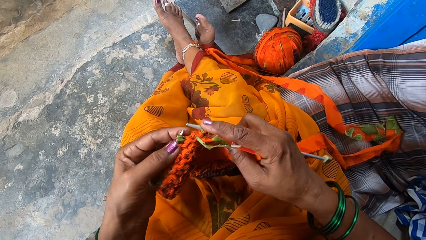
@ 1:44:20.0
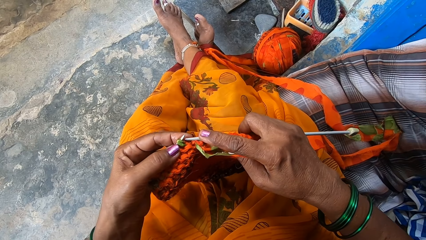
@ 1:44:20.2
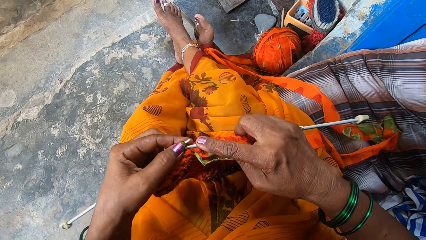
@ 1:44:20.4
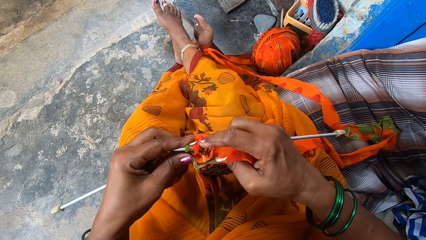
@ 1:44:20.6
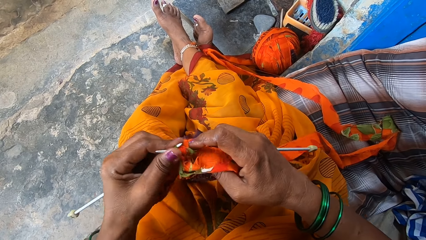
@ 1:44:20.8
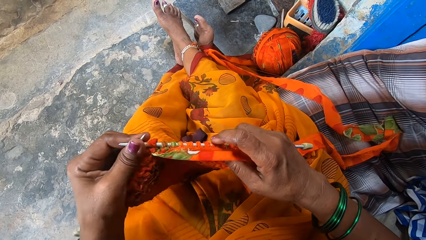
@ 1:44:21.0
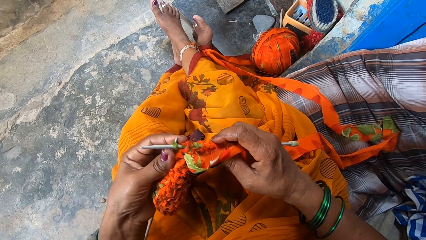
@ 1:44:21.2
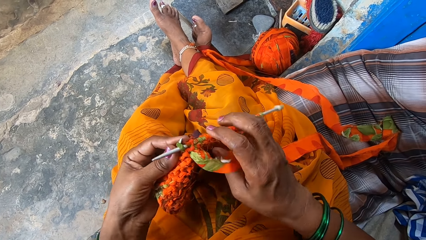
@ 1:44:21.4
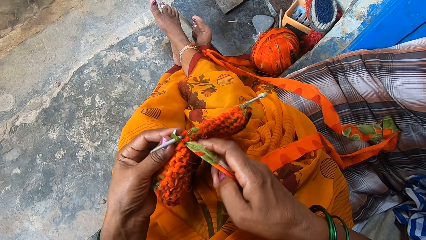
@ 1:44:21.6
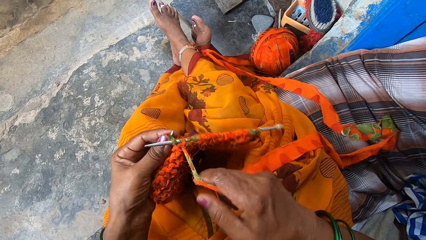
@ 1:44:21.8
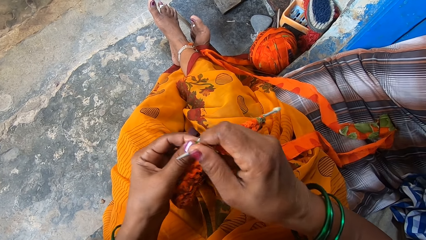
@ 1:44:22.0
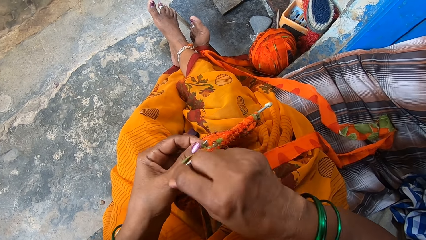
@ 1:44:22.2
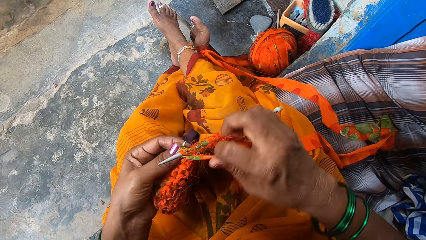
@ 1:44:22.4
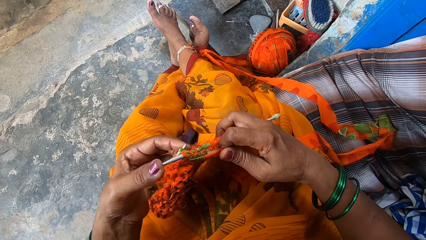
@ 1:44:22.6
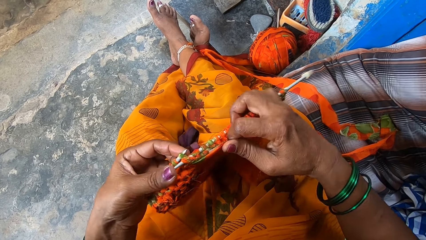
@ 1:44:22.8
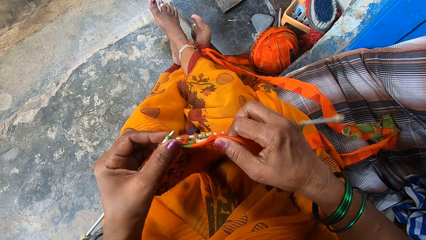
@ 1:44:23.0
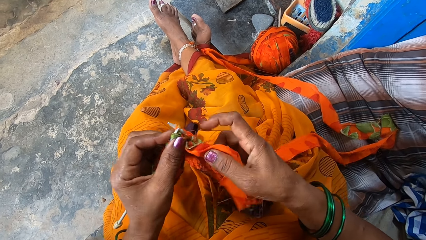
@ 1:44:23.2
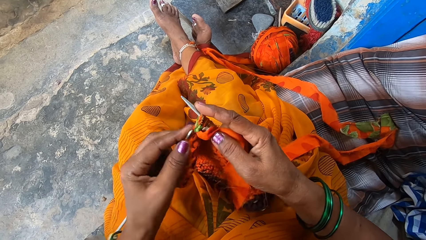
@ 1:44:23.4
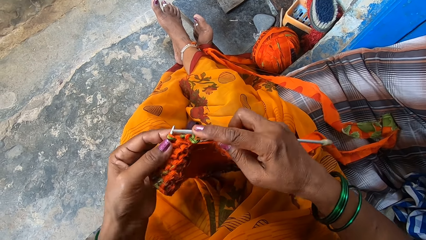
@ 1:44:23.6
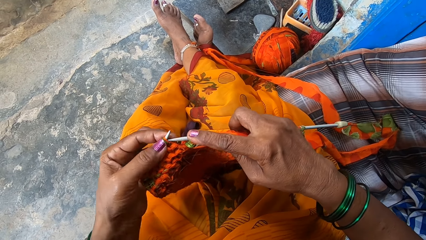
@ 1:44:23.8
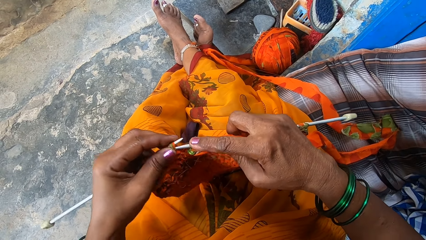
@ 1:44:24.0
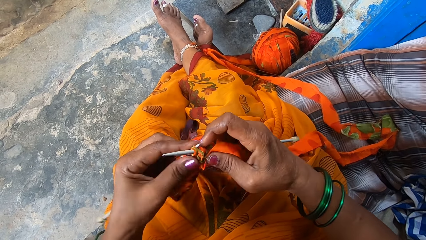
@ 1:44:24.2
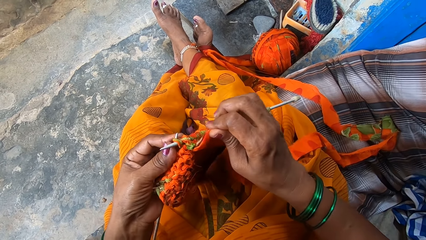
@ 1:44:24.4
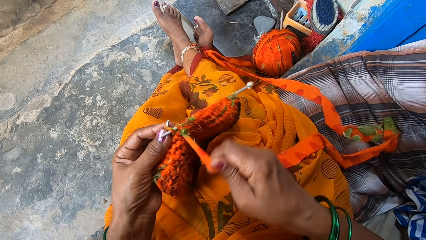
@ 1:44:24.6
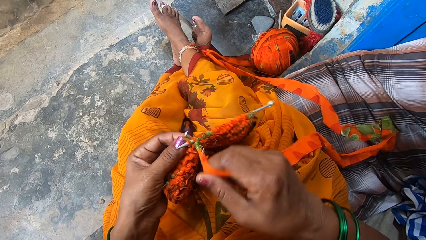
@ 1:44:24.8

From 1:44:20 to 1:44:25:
The camera wearer knits the fabrics with the knitting needles.

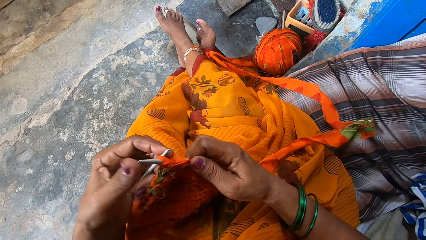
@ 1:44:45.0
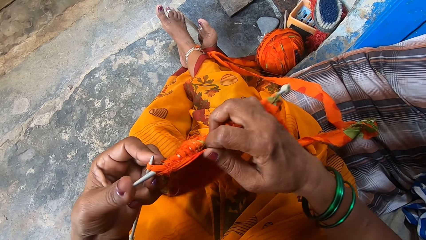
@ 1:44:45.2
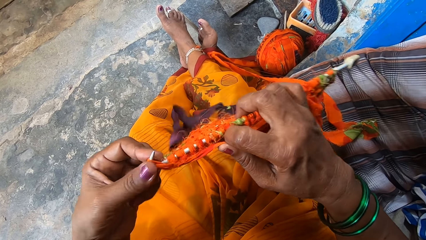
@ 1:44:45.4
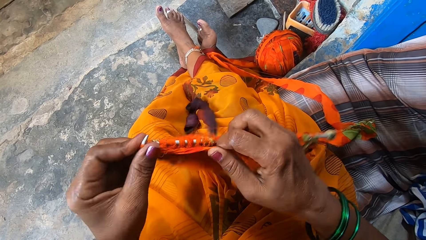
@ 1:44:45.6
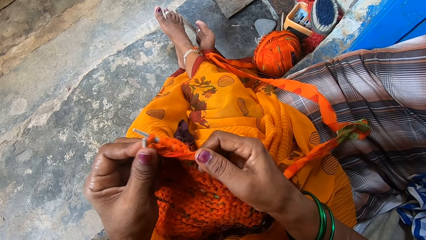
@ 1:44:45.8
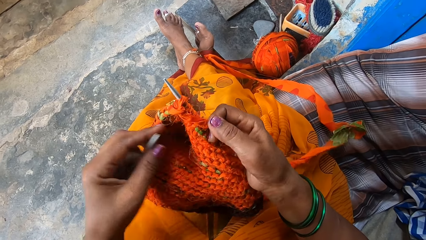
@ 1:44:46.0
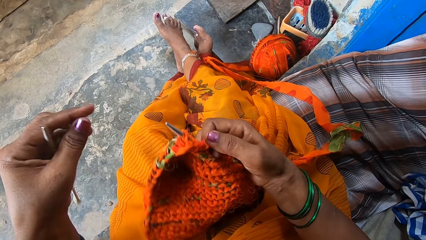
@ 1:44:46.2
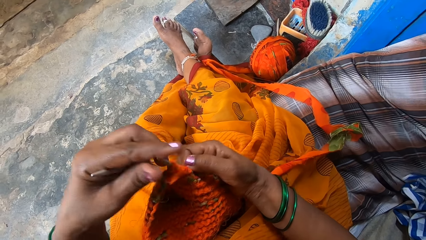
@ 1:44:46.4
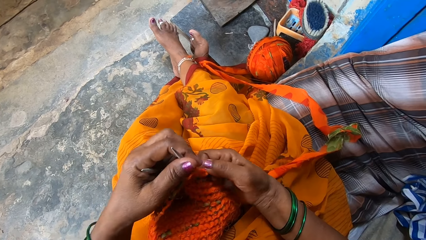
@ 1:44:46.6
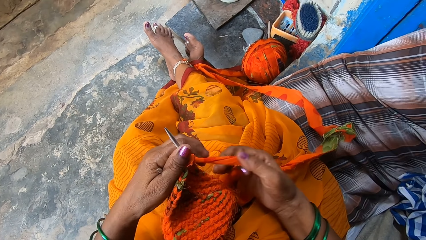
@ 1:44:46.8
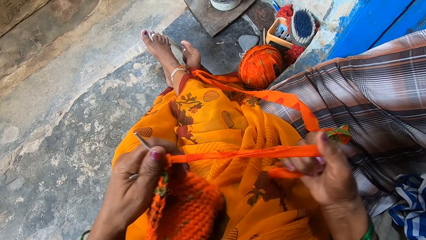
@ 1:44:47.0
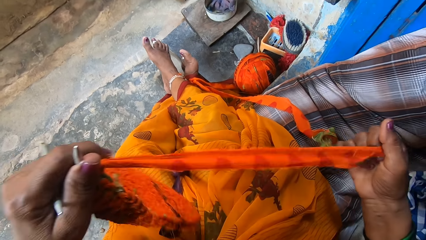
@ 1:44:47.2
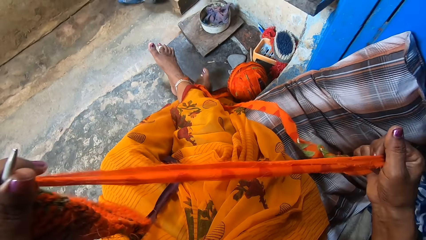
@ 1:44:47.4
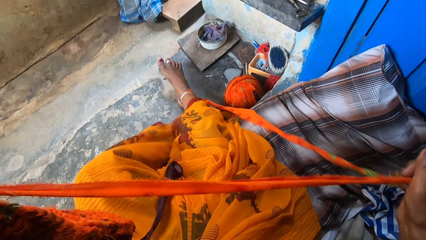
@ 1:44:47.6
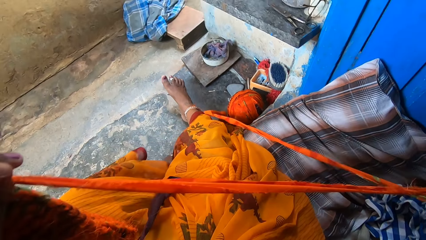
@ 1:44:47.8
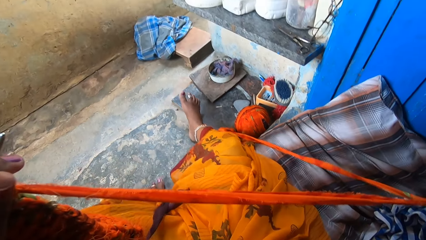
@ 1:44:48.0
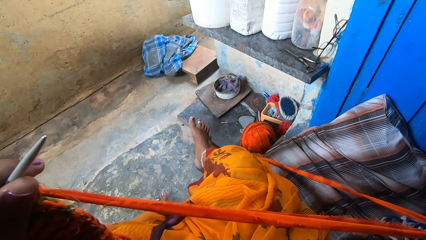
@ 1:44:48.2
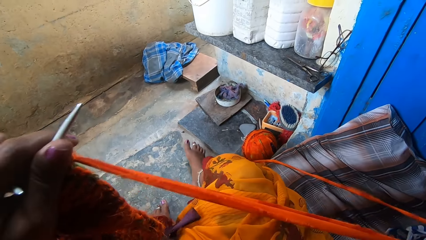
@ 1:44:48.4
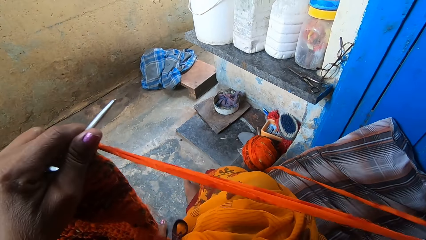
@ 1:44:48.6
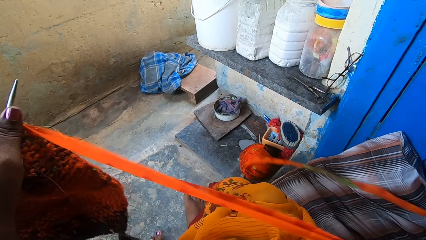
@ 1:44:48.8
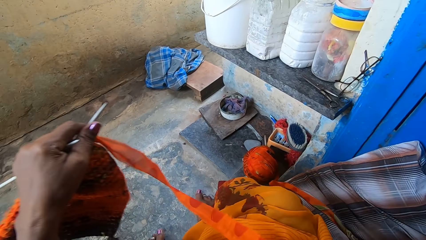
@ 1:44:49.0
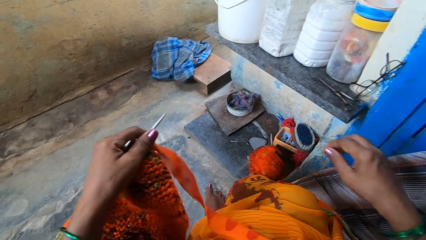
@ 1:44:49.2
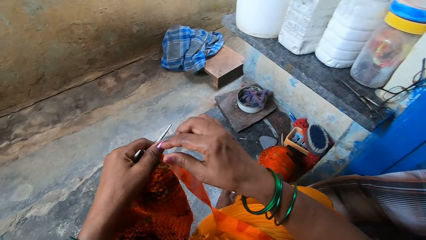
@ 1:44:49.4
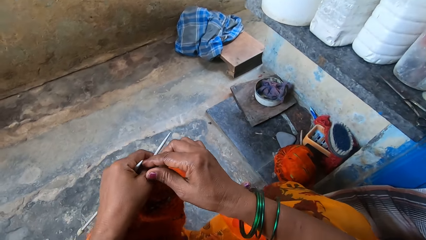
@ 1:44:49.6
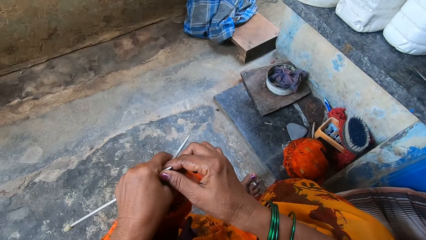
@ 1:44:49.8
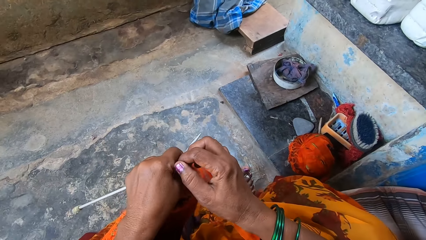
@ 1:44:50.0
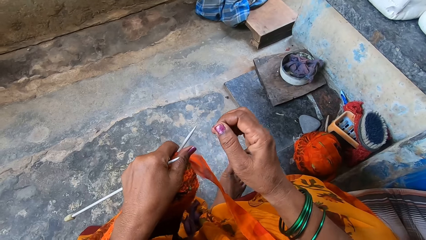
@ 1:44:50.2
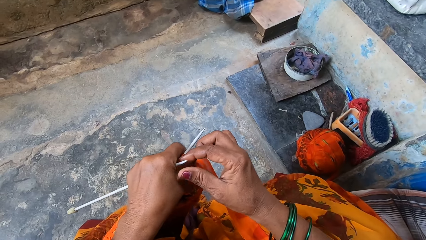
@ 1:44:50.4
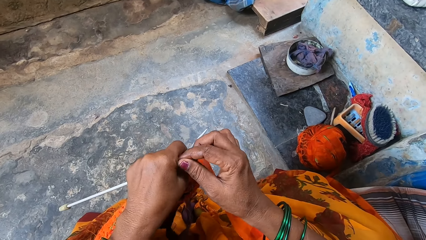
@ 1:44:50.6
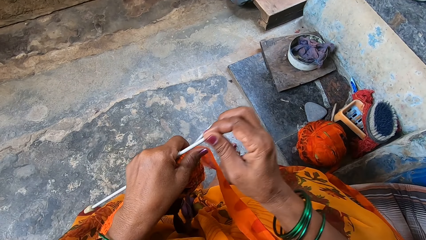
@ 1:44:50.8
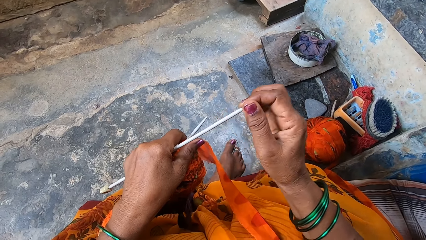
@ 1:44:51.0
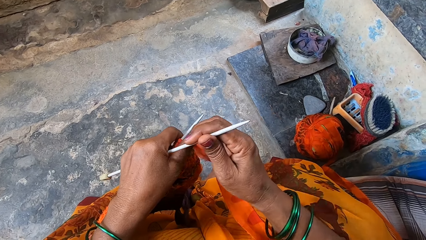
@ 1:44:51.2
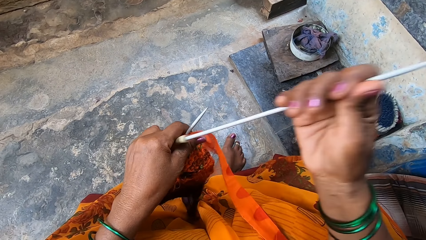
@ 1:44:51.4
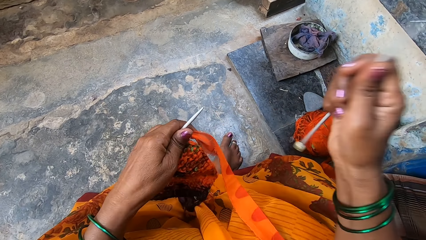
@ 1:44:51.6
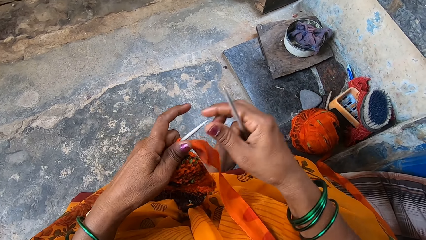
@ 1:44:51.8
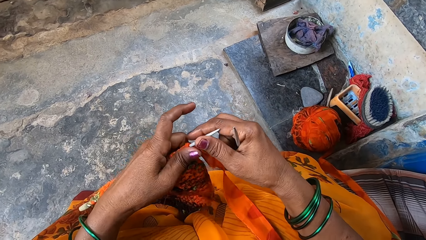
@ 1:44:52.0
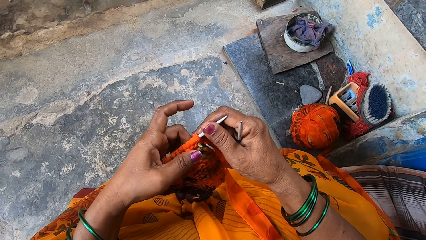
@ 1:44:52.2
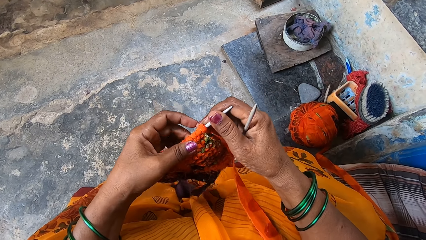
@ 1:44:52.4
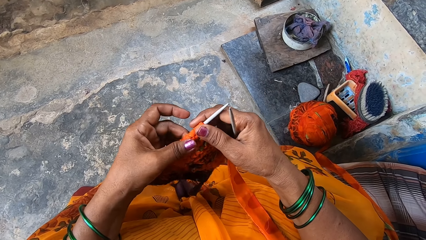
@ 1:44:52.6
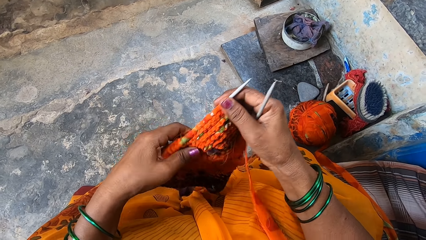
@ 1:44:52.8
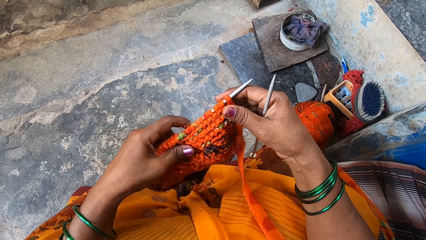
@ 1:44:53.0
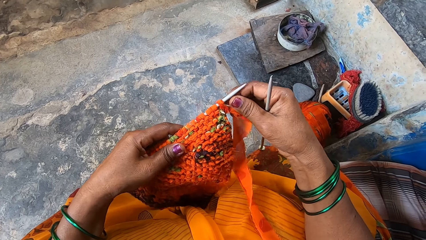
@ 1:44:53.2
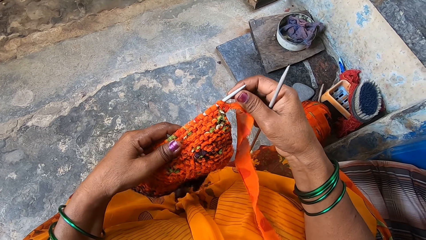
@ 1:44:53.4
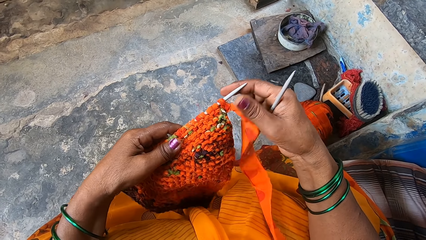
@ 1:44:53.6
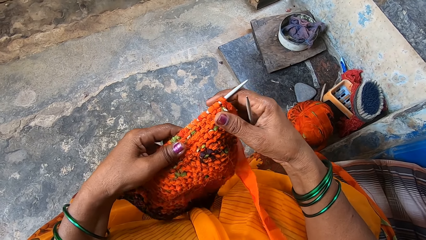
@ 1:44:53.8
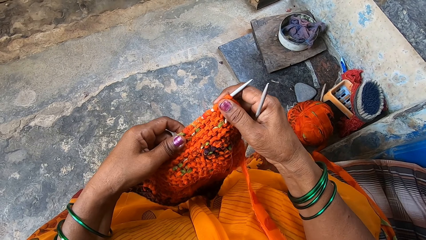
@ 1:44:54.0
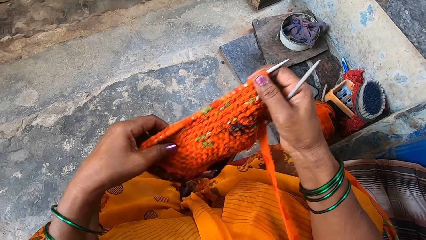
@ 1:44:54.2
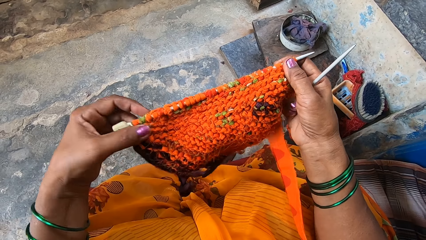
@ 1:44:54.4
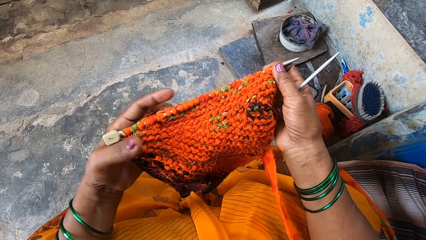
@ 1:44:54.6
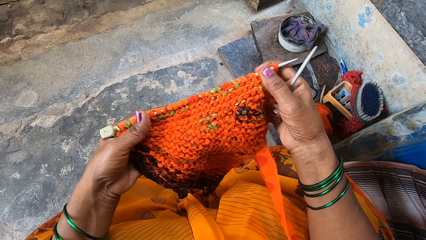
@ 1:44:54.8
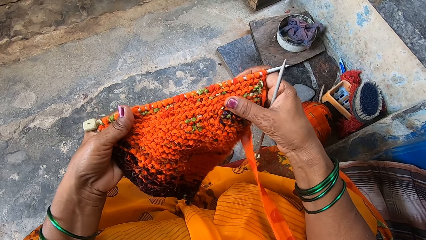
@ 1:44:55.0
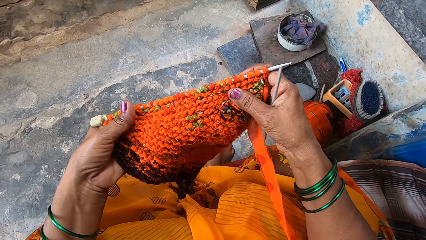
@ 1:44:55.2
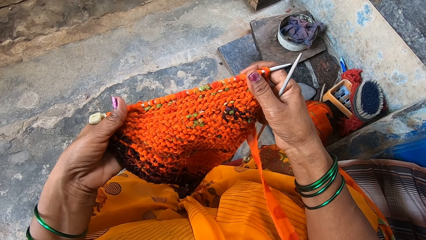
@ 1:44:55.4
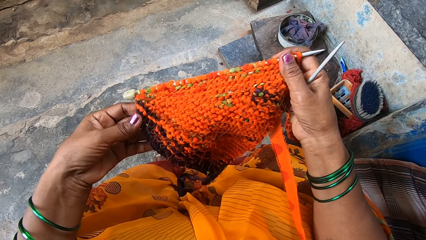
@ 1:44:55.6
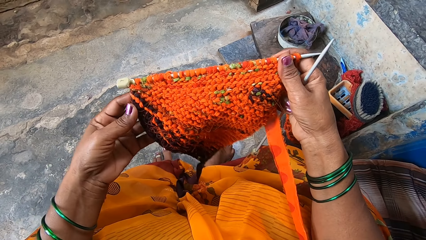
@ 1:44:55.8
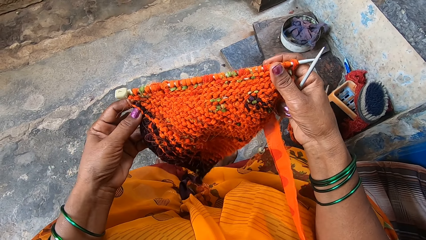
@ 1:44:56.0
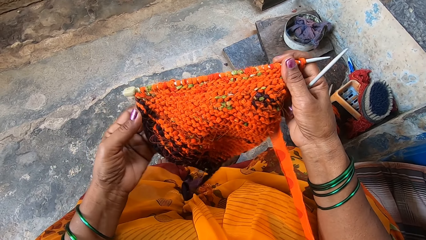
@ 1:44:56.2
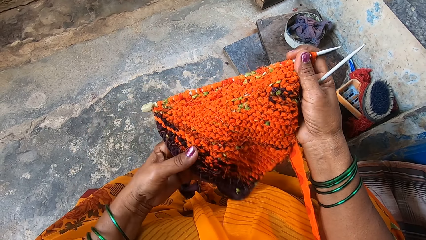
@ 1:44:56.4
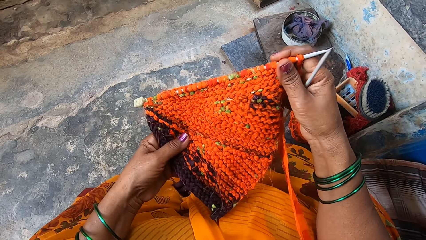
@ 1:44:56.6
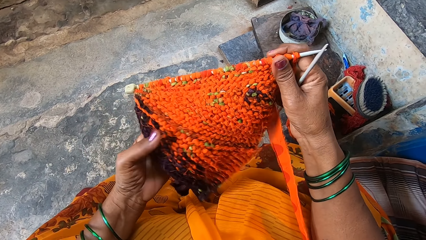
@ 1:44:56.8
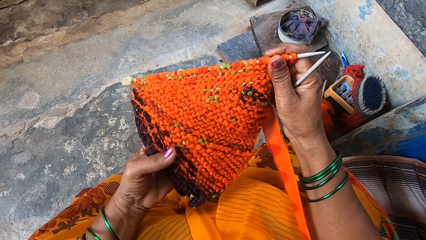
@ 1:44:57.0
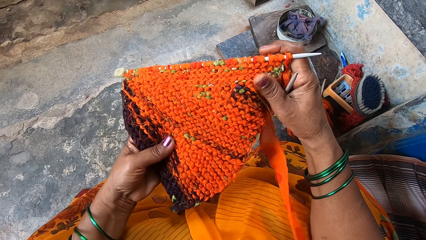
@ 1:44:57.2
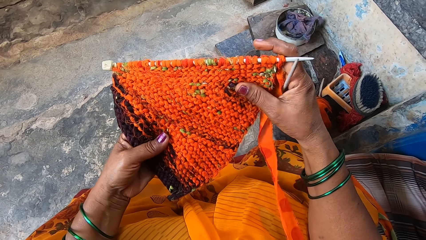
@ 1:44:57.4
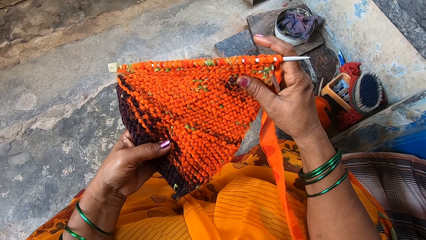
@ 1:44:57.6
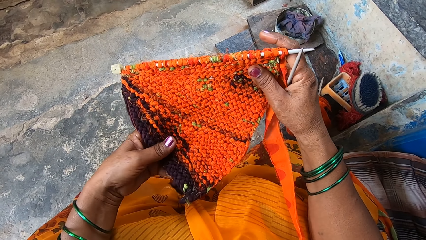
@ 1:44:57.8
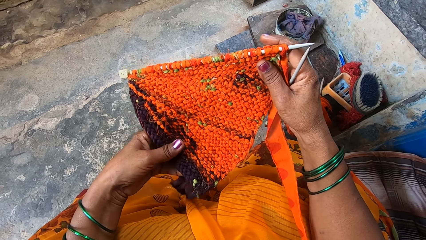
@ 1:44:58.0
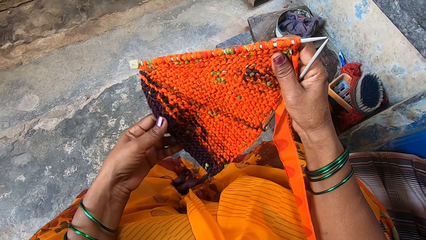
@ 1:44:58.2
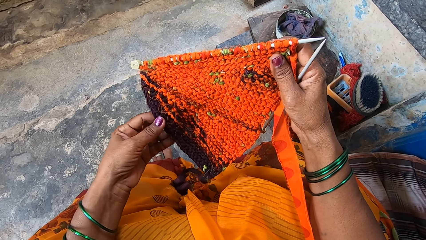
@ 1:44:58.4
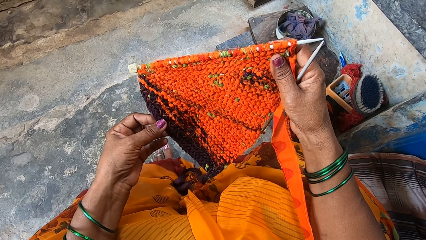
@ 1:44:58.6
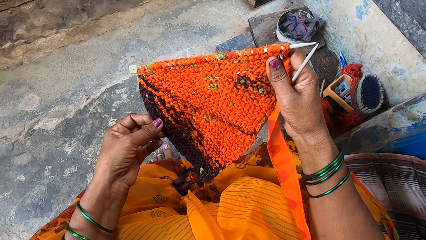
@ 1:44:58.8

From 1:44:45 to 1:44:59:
The camera wearer pulls out more fabrics. They pull a knitting needle. They pull the knitting needle again. They stretch the knitted fabrics and straighten a garment.
